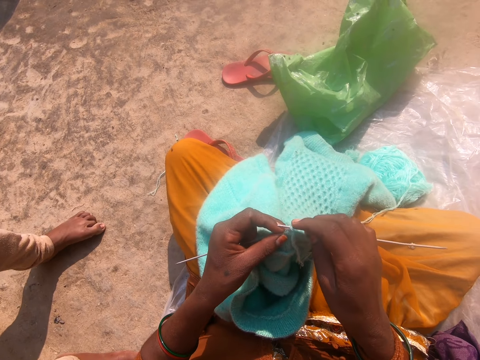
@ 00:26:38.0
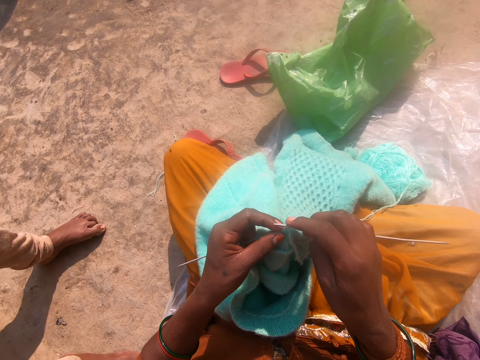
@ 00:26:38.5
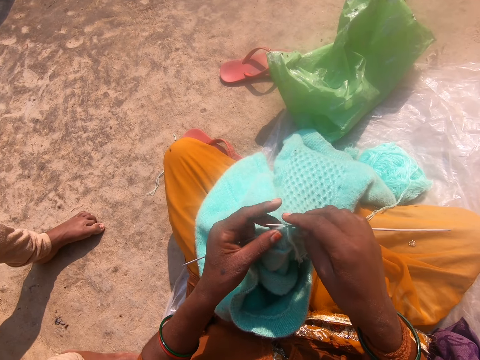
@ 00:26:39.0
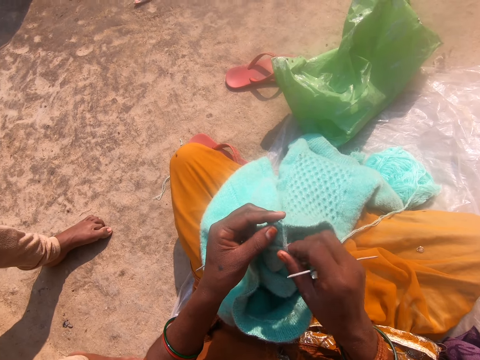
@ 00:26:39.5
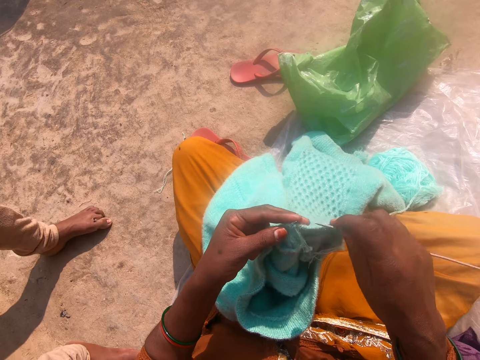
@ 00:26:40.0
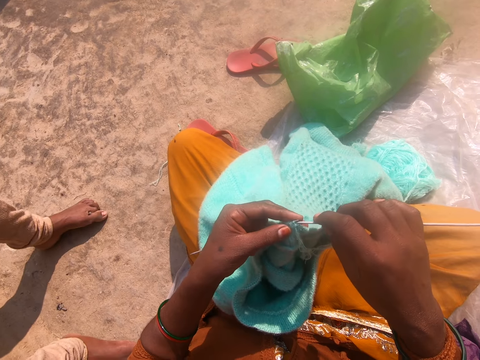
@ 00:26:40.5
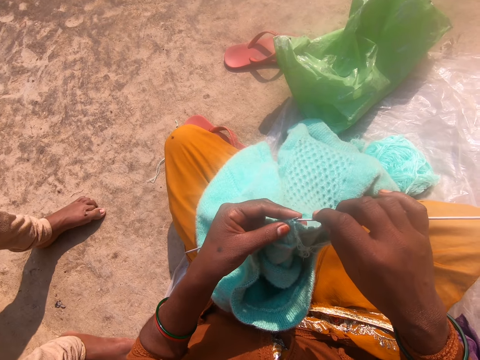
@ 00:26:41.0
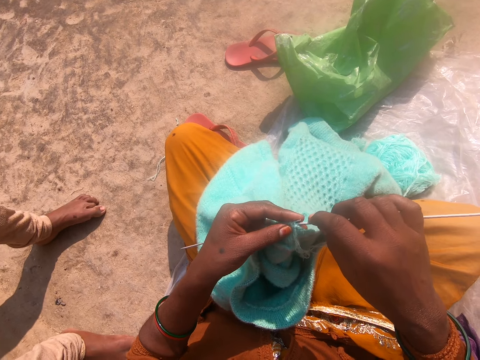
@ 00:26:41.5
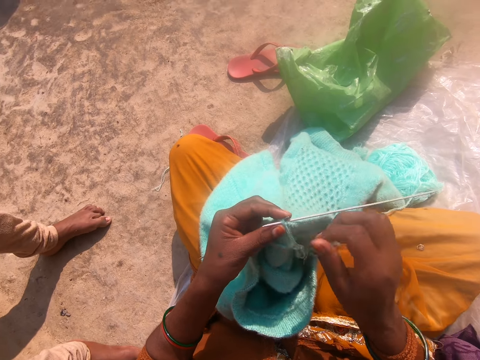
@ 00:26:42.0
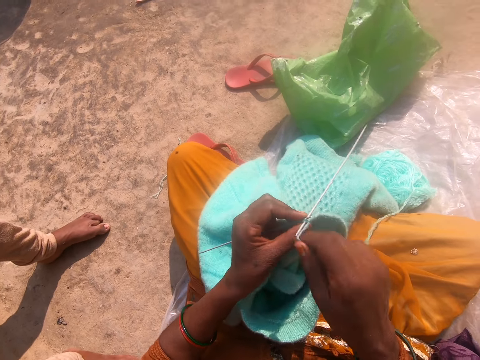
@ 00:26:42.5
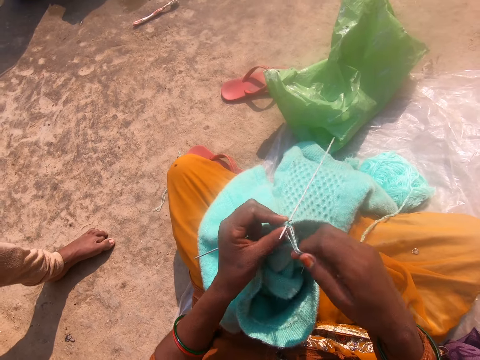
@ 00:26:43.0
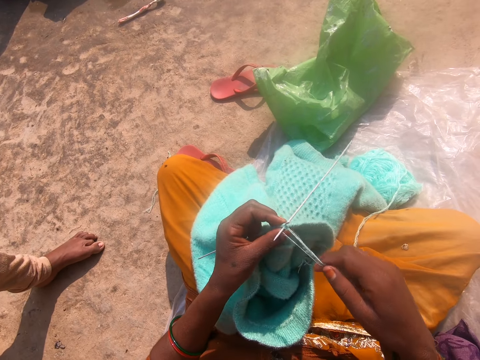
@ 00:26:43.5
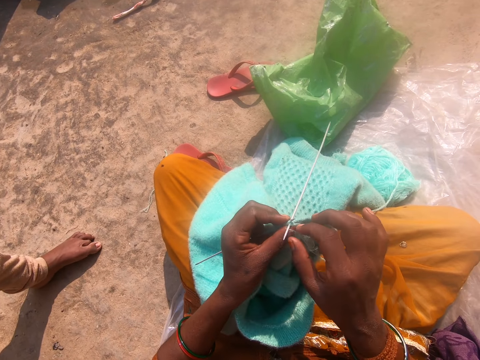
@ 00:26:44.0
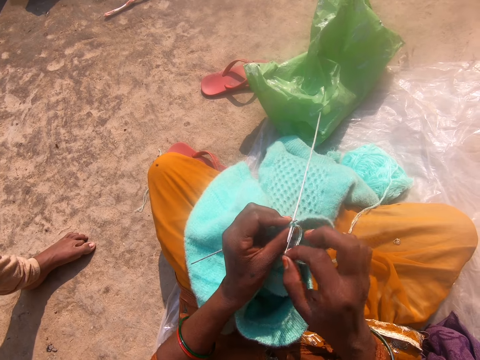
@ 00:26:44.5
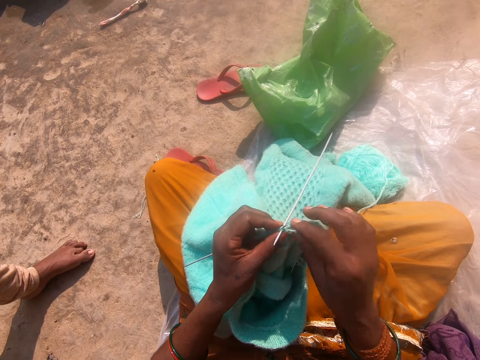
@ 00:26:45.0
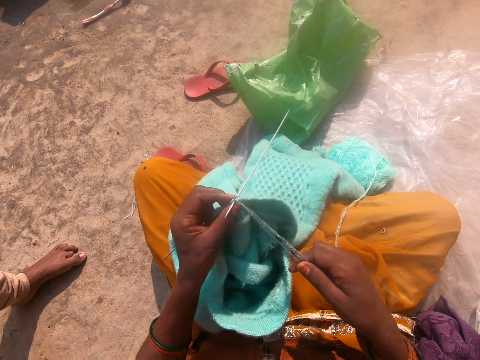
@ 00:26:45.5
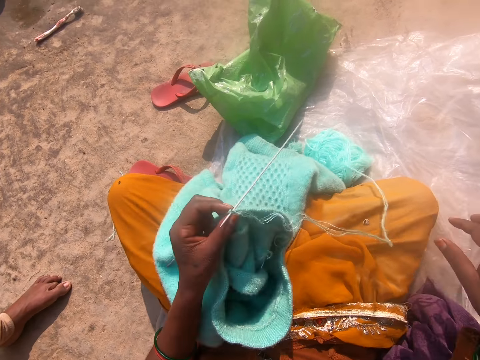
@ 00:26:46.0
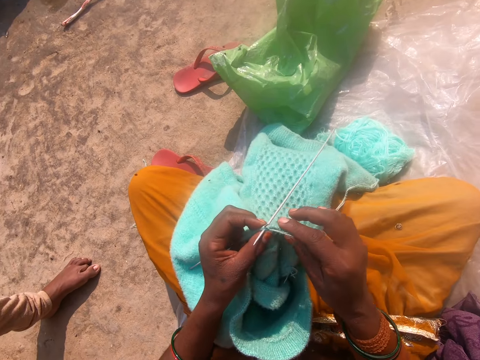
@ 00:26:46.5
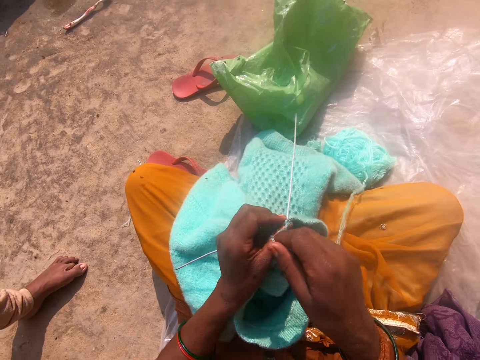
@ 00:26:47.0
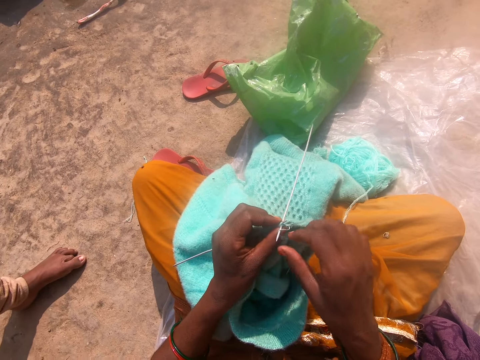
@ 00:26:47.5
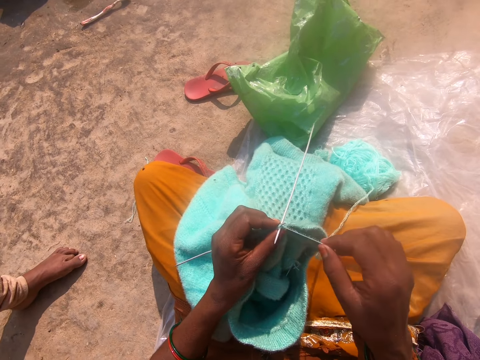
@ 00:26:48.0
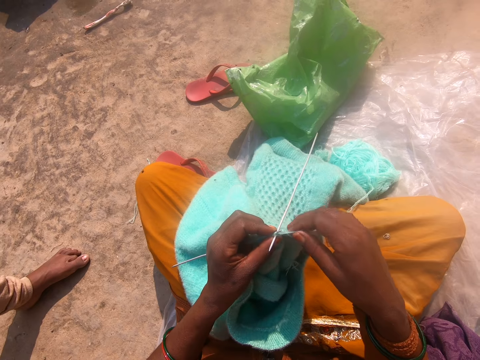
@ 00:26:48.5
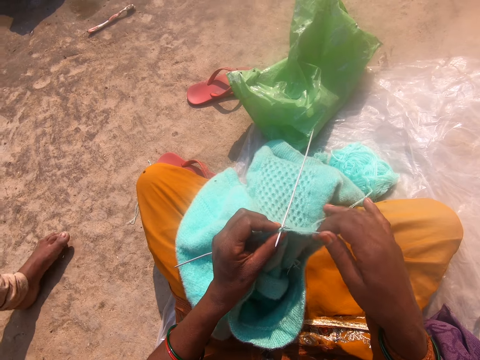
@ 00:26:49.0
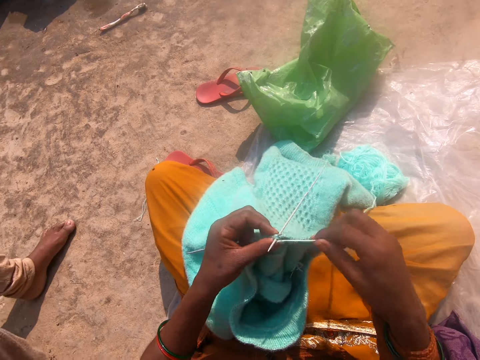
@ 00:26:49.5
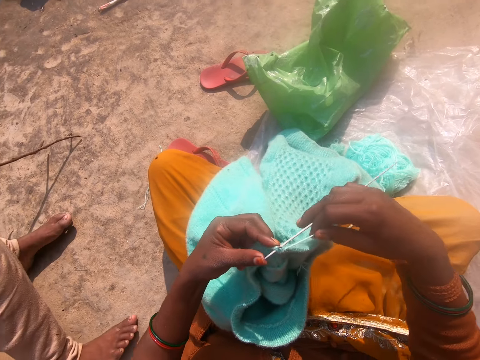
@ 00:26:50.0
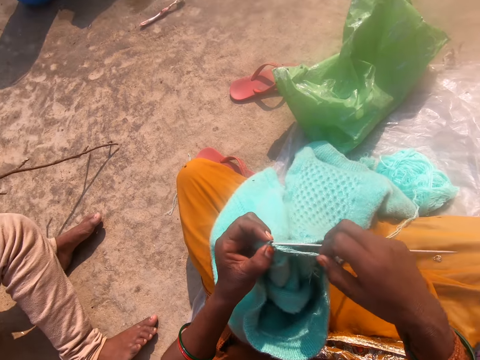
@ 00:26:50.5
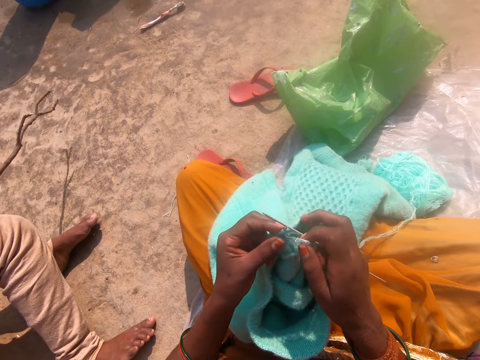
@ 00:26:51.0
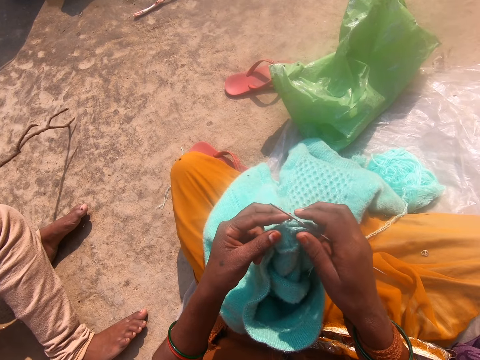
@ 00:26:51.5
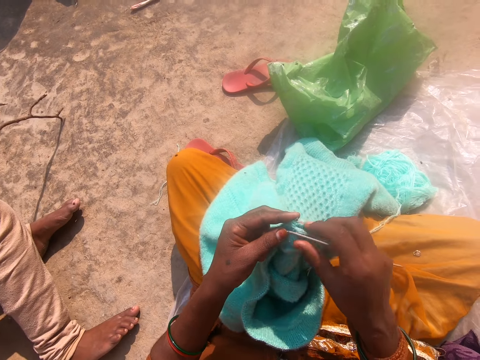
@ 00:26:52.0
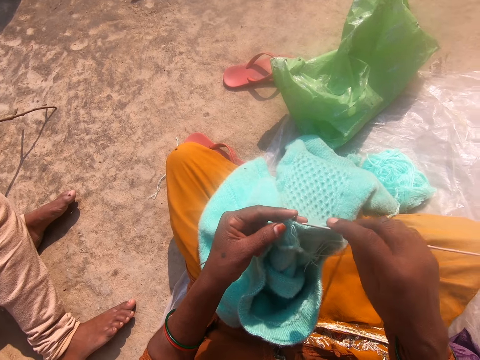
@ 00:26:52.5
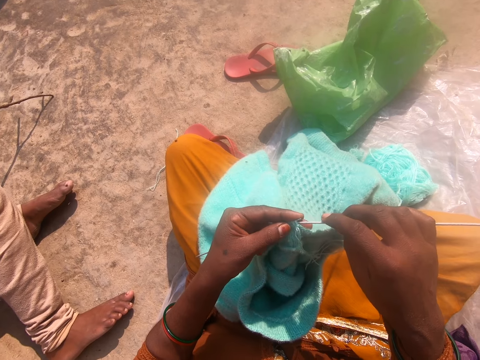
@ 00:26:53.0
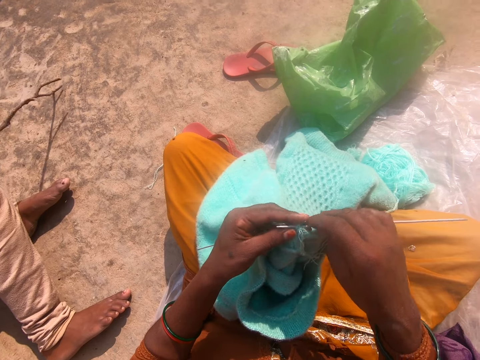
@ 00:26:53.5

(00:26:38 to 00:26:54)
The camera wearer rolls the knitting thread on the addi double ended crochet hooks. A person stands next to the camera wearer. The camera wearer adjusts the knitting thread. They roll the knitting thread on the addi double ended crochet hooks. They roll the knitting thread on the addi double ended crochet hooks again. The boy plays with a twig. The camera wearer knits the fabric. They hold the addi double ended crochet hooks.

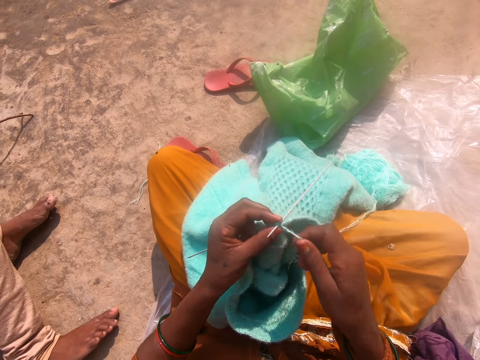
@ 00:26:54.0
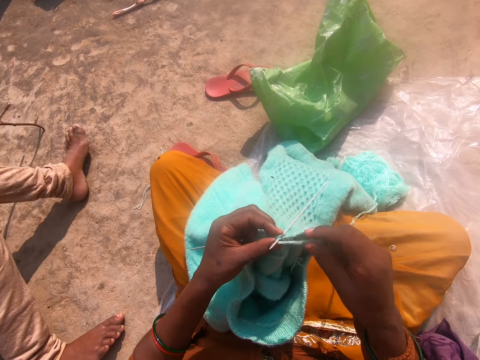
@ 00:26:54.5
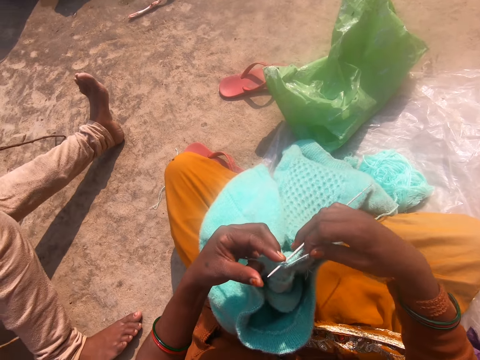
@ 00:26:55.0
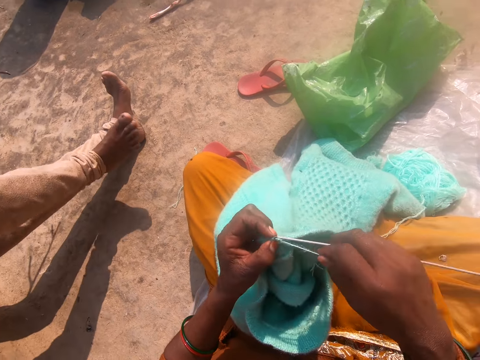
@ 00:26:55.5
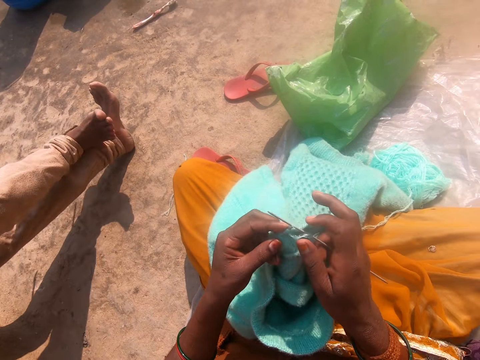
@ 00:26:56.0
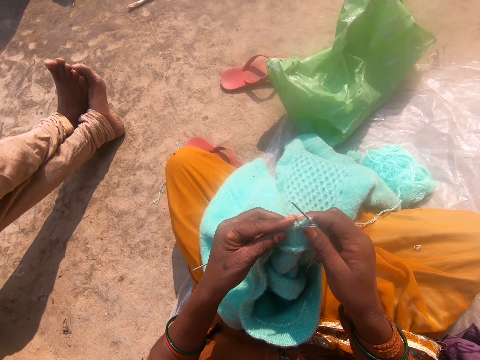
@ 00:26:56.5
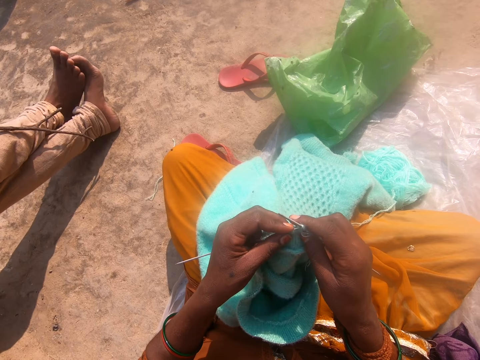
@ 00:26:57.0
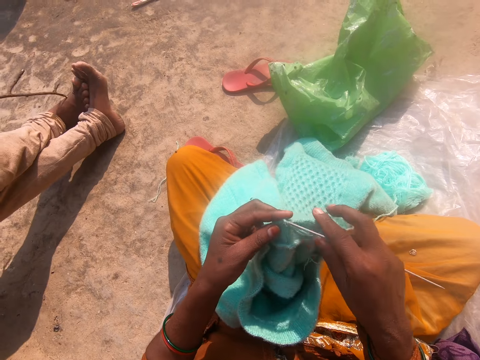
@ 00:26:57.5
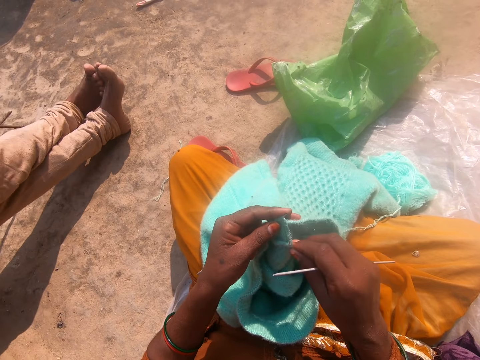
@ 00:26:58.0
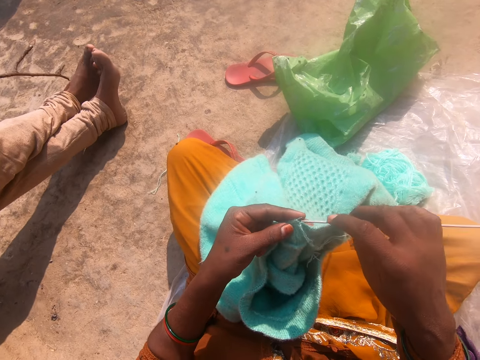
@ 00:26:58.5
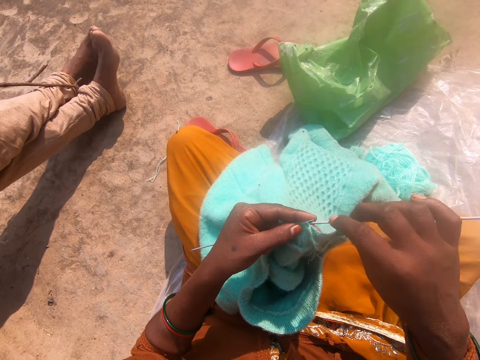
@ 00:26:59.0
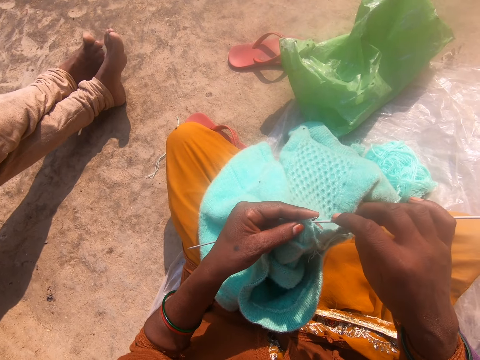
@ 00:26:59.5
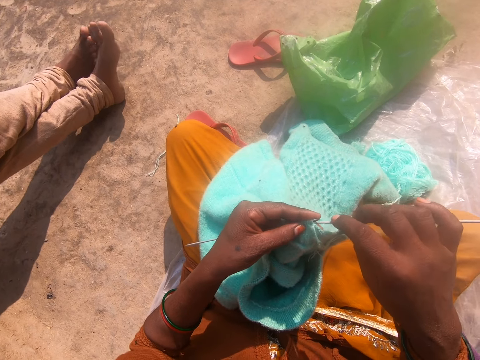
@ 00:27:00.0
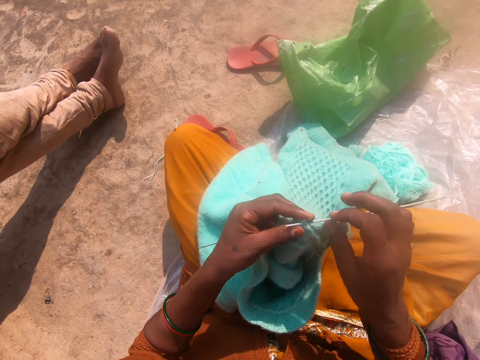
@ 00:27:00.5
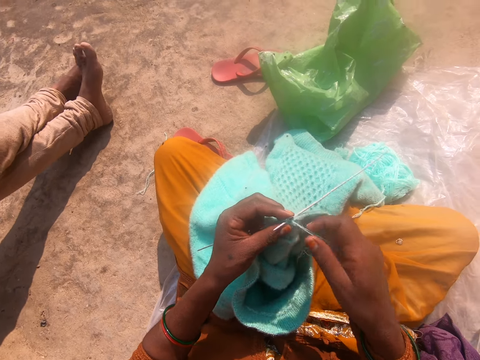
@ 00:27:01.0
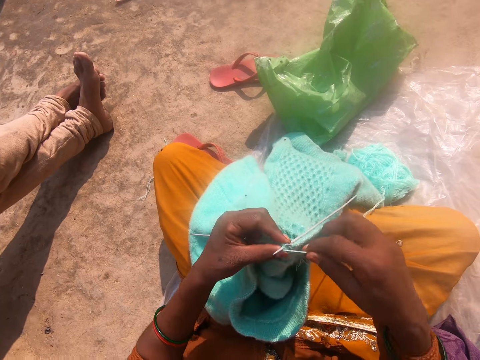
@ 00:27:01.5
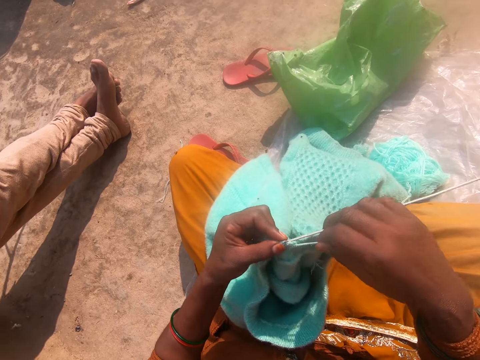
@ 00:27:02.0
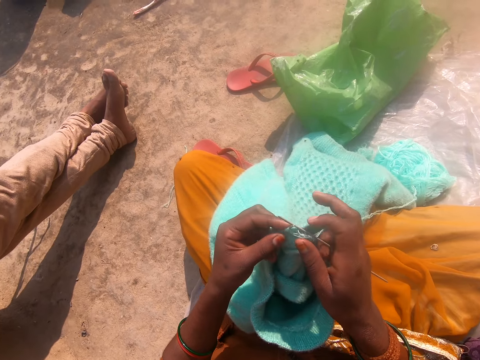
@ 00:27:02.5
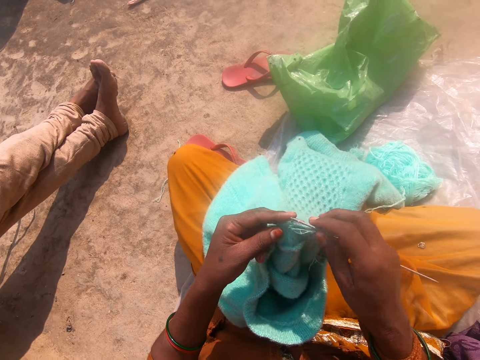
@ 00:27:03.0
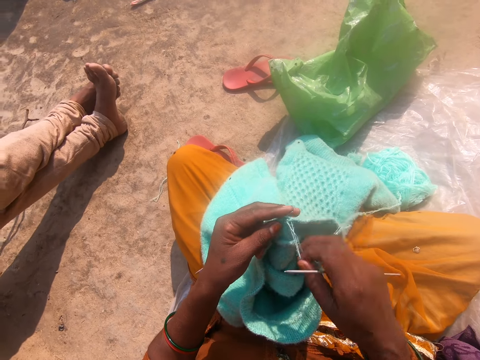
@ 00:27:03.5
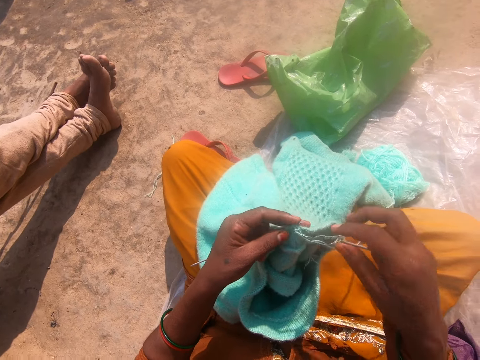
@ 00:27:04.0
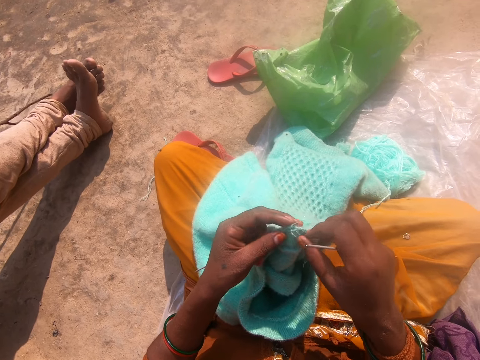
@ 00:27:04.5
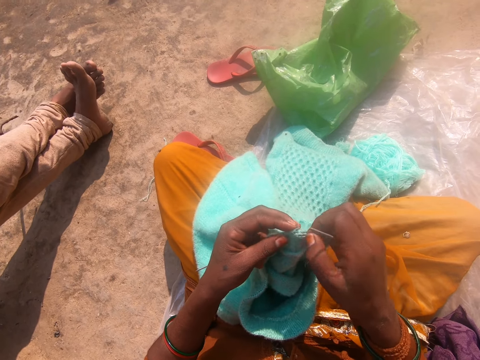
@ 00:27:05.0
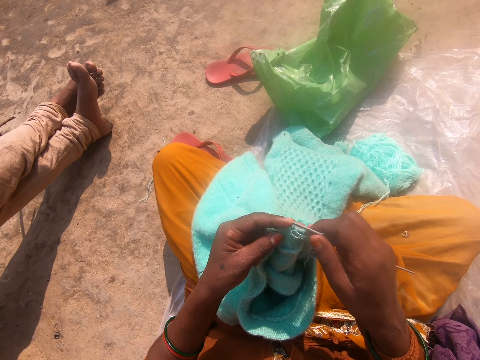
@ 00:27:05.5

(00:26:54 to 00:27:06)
The camera wearer rolls the knitting thread on the addi double ended crochet hooks. They hold the addi double ended crochet hooks. They adjust the fabric through the addi double ended crochet hooks. They knit the fabric.
